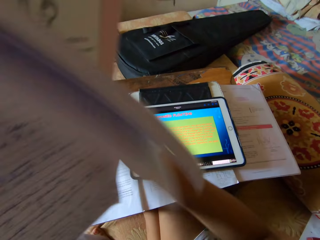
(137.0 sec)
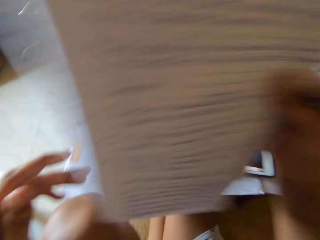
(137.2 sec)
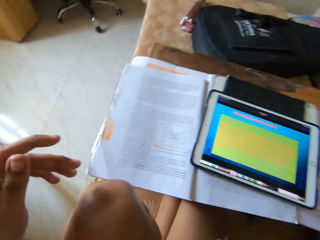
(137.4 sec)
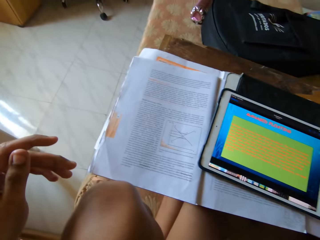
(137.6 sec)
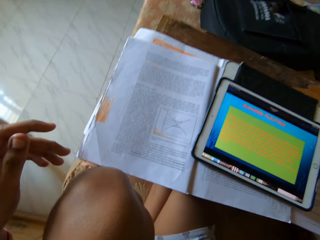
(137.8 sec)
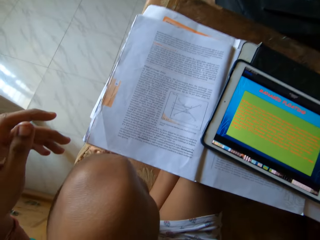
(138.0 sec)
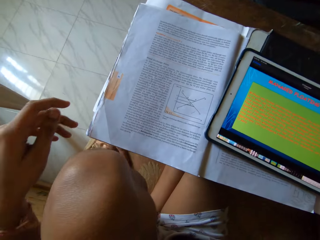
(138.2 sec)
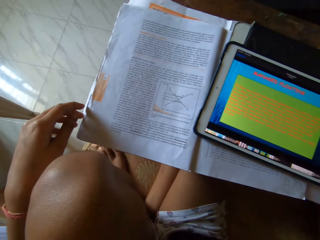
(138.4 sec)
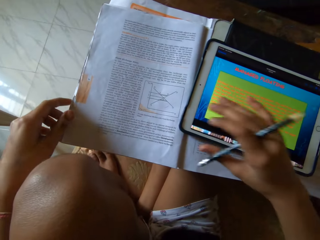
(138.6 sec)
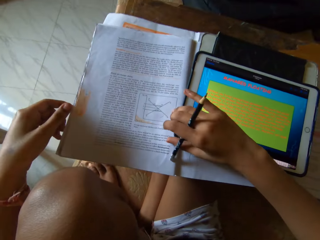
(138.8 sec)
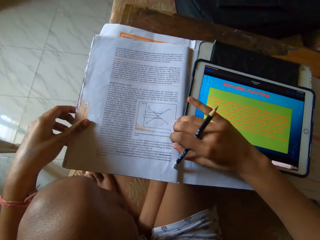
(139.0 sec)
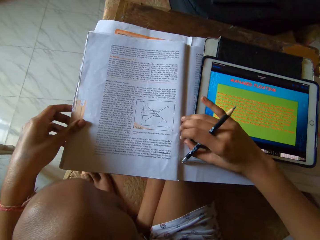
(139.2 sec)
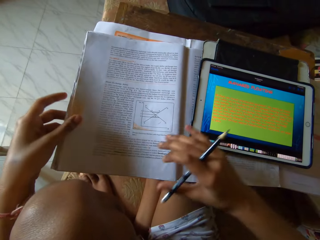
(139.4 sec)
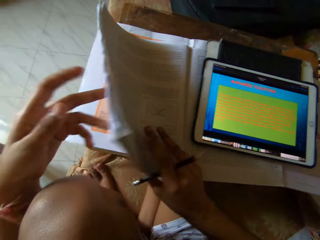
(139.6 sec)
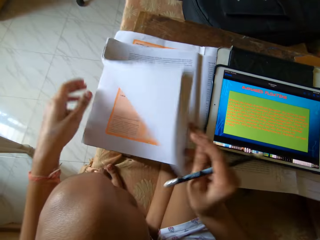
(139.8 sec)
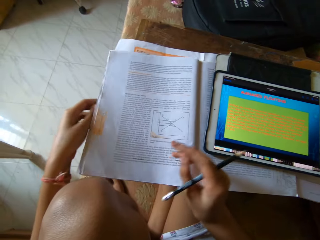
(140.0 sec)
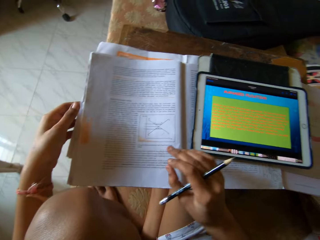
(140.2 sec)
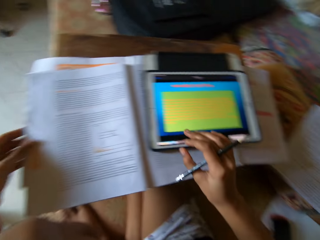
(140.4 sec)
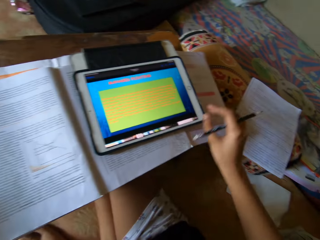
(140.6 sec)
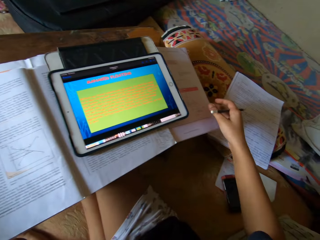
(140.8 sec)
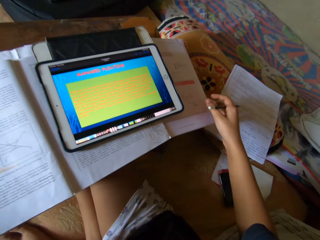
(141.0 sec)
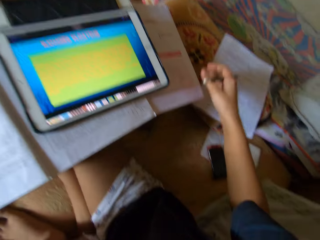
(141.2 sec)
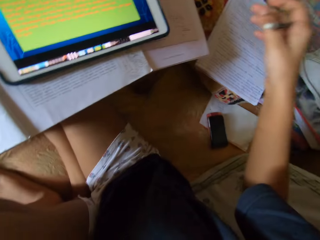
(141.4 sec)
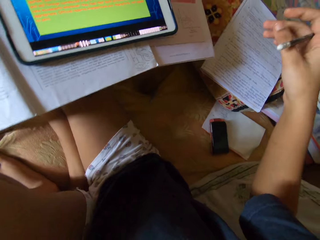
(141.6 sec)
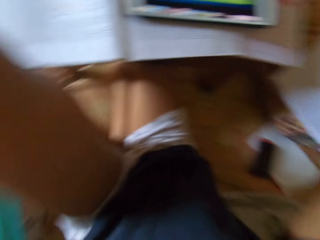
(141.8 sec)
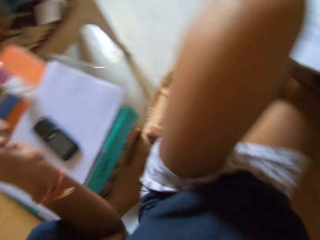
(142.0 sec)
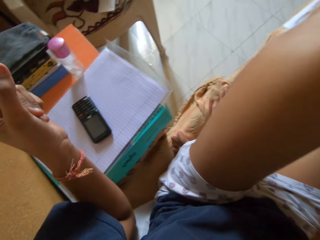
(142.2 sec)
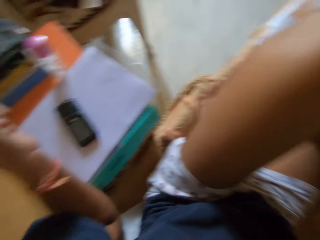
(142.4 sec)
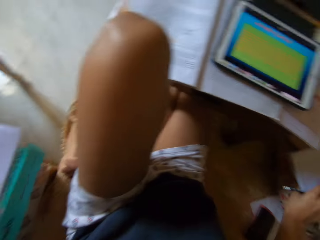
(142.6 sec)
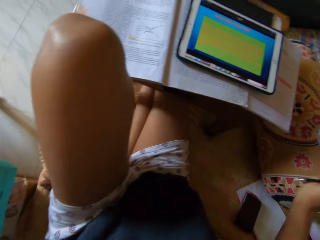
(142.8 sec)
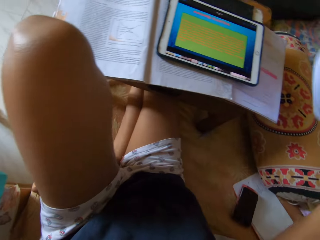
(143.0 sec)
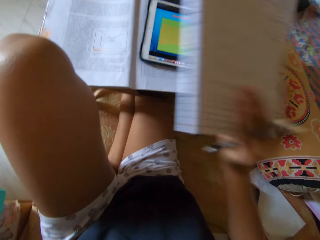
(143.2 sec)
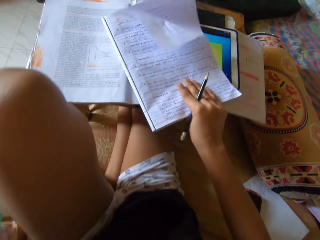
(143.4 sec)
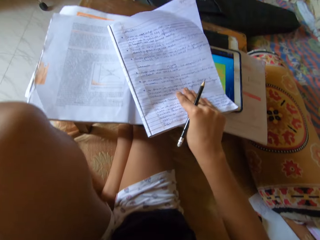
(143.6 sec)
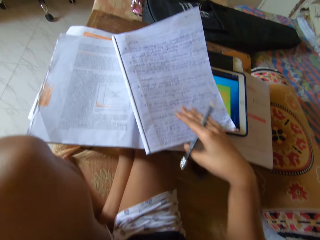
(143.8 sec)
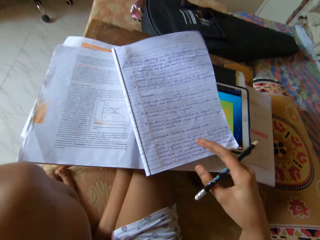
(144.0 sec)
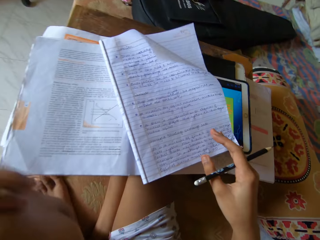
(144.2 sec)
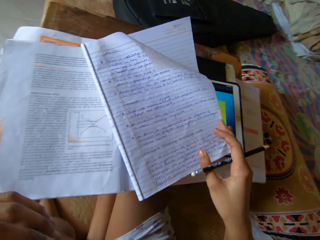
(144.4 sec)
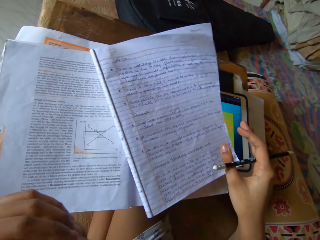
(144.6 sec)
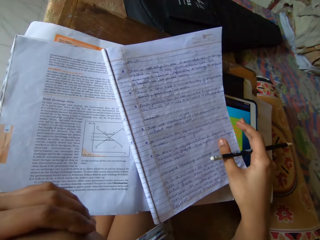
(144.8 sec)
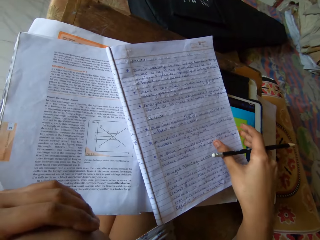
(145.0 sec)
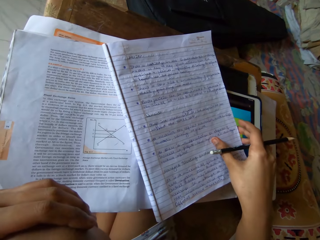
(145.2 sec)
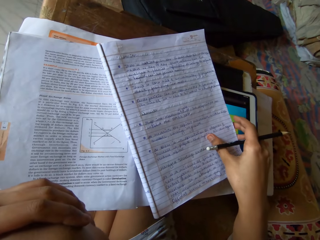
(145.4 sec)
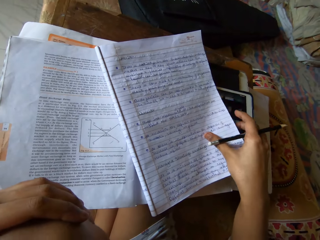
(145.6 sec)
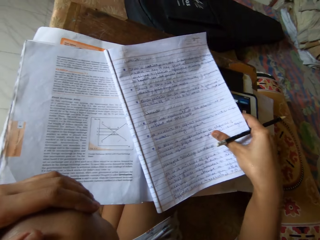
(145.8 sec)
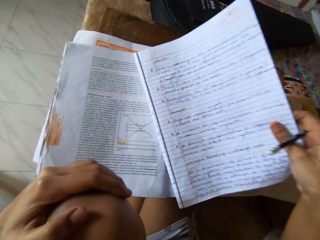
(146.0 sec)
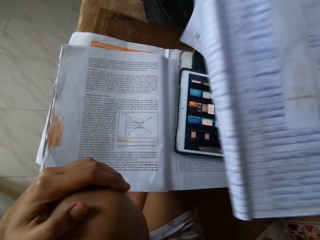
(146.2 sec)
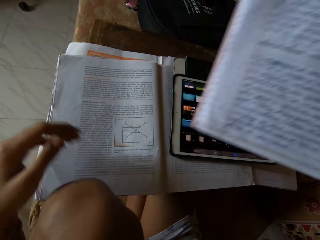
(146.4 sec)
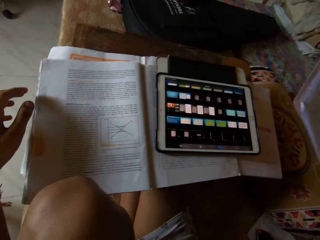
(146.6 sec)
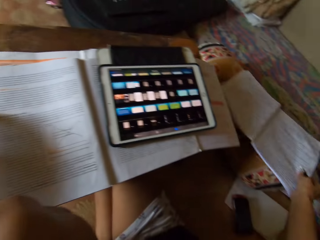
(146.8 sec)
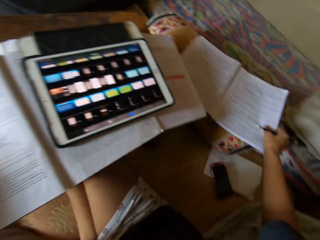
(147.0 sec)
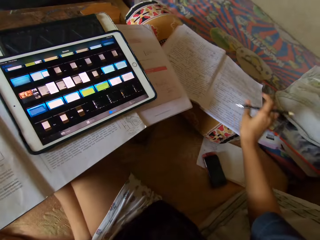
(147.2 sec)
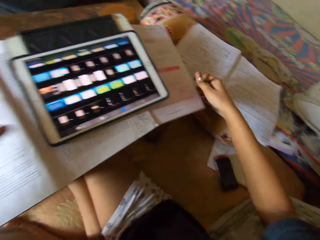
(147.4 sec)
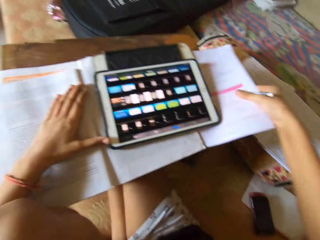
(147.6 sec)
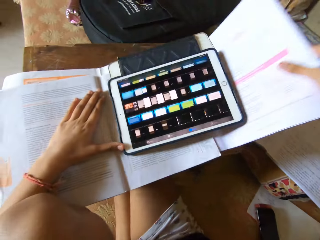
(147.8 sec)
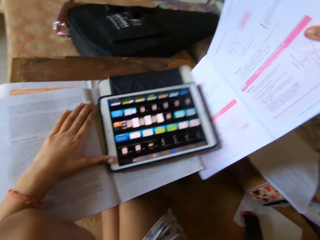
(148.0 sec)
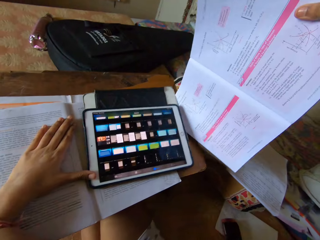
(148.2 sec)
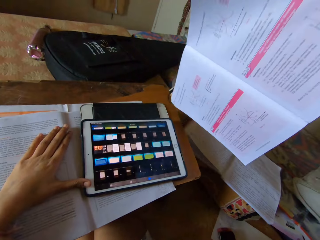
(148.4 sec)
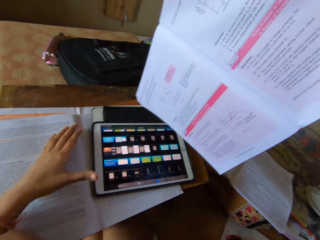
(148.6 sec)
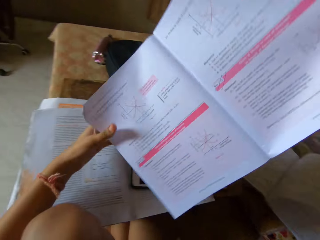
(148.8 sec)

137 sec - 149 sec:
The camera wearer carries the book from the table. They hold the book with the right hand and put the book aside. They touch her textbook. They move the iPad with the right hand. They flip through the pages. They look around. They pick up the notebook from the table and drop it on the iPad. They read the book. They pick up the notebook from the iPad and drop it on the table. They remove a textbook underneath the iPad.

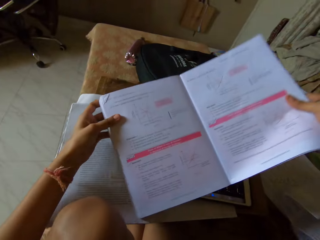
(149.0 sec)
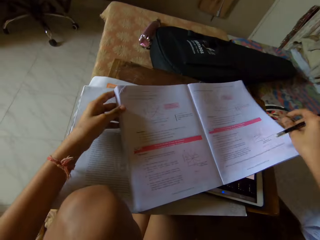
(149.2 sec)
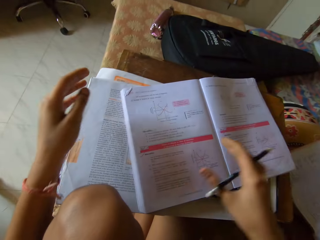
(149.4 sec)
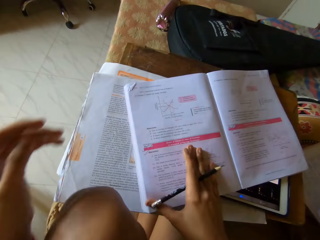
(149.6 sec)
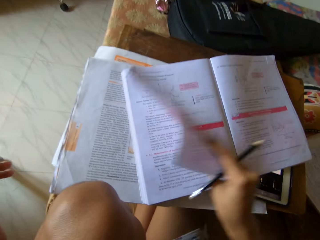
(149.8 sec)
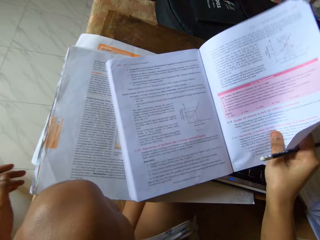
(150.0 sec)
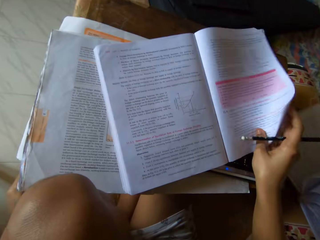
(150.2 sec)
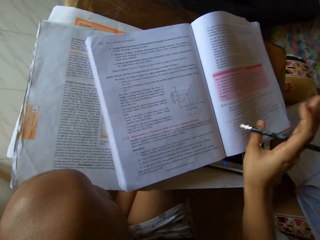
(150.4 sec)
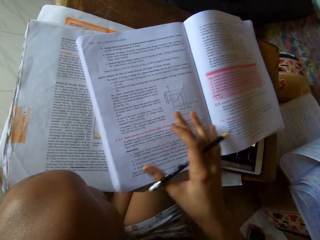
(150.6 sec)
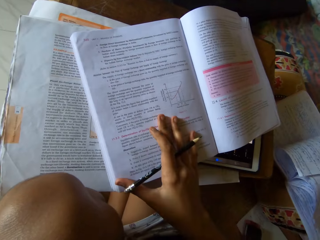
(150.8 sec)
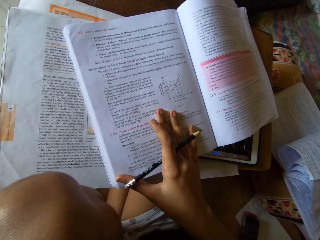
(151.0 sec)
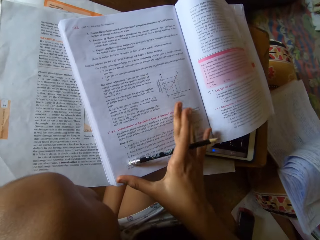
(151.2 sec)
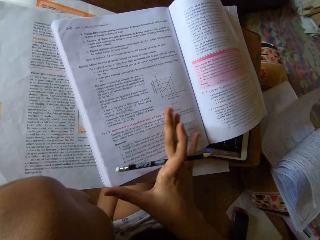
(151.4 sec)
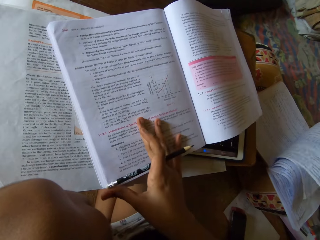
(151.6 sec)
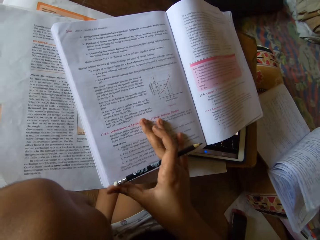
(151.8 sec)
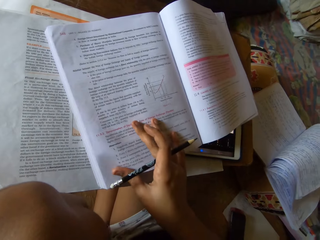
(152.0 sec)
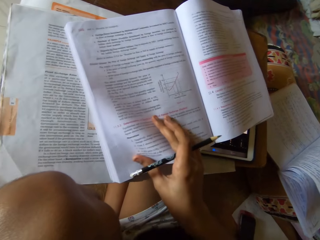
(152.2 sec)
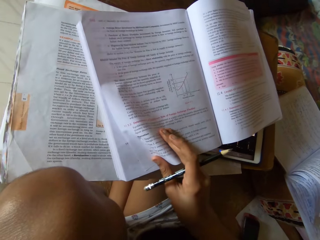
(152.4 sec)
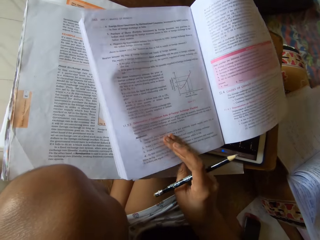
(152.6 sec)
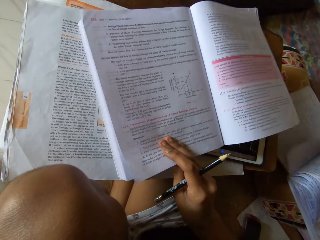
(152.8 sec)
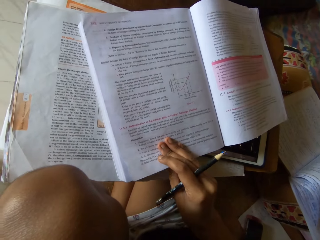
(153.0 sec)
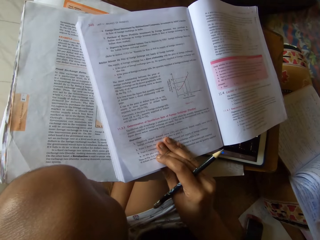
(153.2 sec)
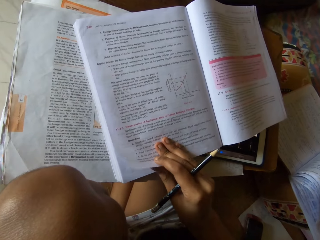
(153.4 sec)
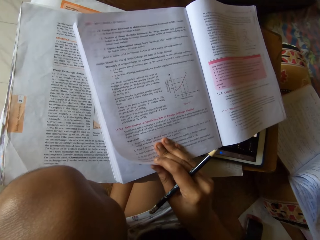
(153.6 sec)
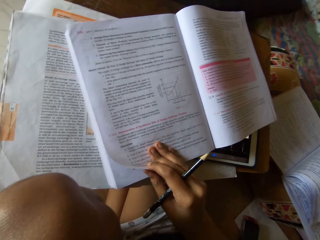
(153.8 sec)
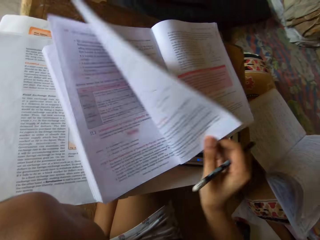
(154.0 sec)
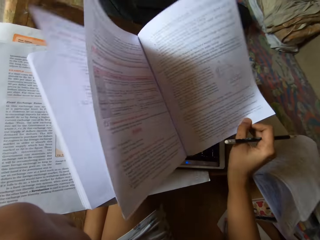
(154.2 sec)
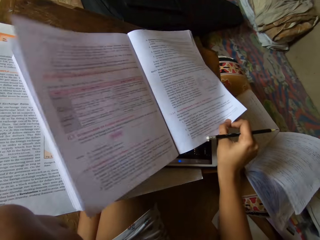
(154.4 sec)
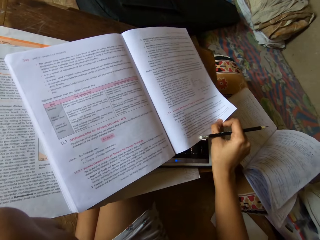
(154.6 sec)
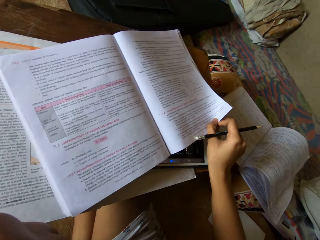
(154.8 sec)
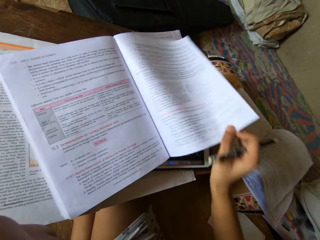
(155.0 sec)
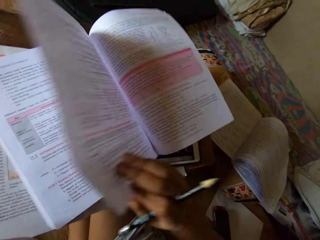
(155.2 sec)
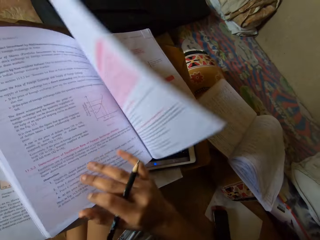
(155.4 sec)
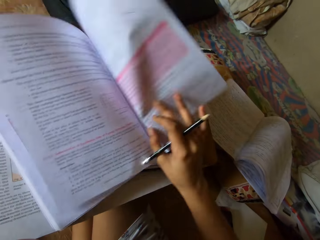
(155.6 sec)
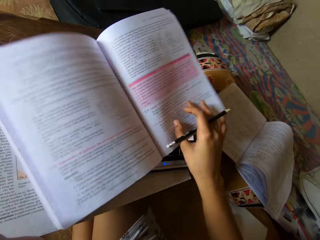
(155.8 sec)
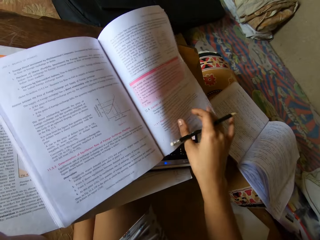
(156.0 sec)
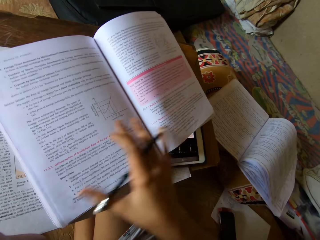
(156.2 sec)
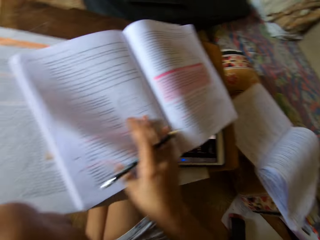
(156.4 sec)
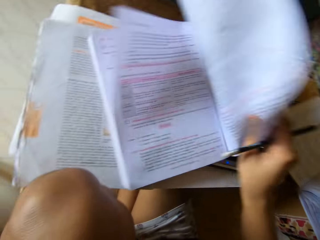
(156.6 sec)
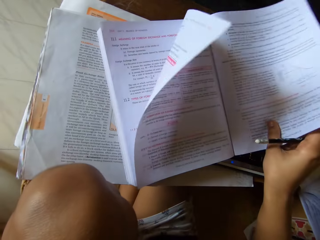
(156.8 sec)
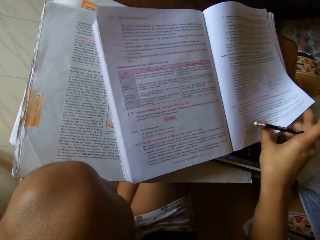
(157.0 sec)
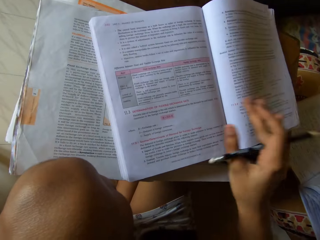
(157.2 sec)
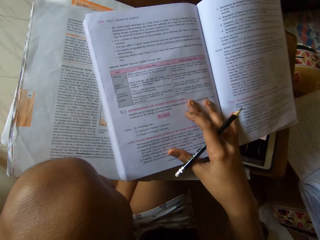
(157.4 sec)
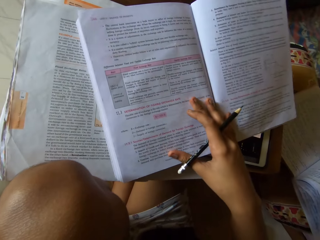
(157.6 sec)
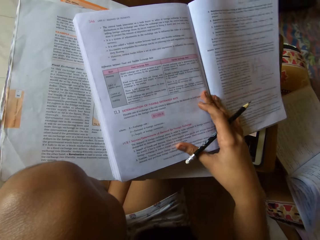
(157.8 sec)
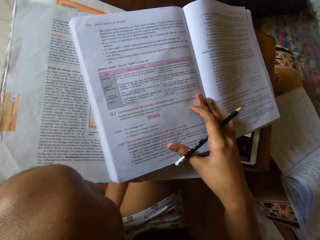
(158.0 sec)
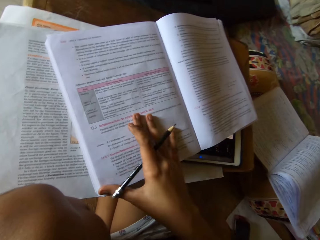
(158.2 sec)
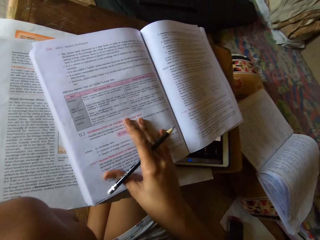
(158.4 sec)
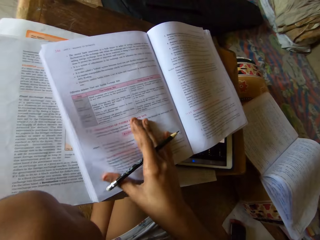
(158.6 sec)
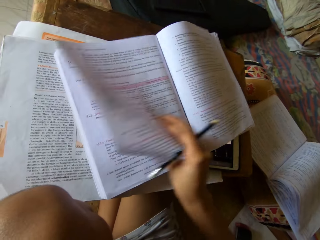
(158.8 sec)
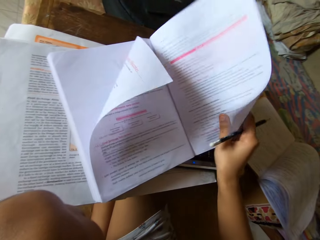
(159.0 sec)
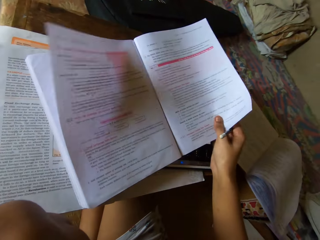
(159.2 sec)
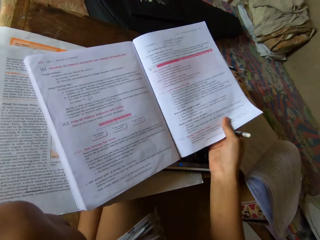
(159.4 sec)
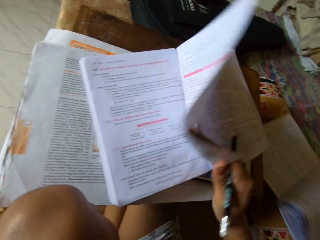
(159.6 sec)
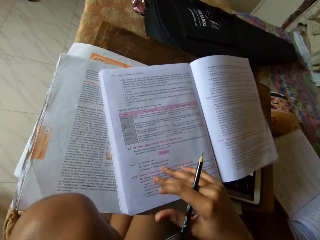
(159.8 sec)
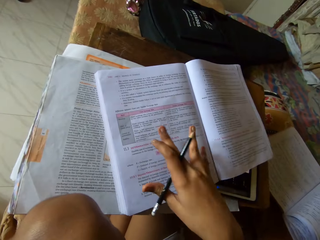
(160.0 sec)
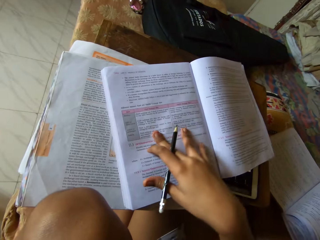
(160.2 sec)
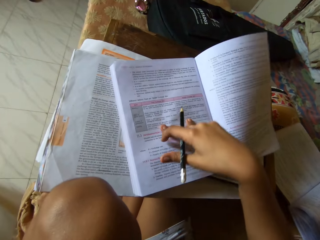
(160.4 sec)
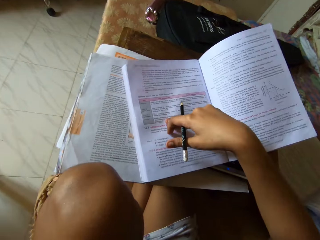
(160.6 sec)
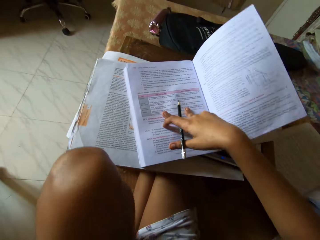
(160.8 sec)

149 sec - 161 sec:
The camera wearer holds the book with both hands. They put the textbook on the iPad. They flip through the page. They read the book. They turn the pages. They flip through another page.
